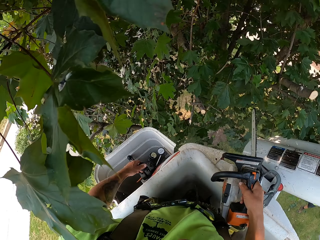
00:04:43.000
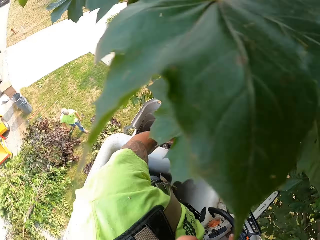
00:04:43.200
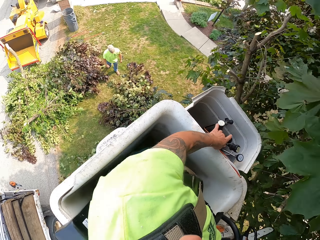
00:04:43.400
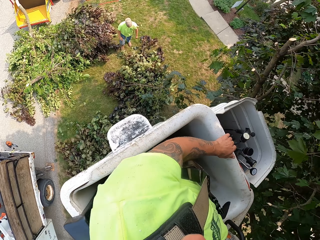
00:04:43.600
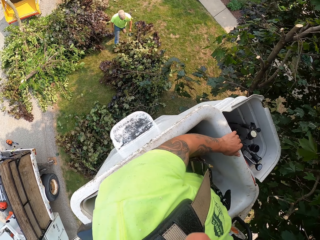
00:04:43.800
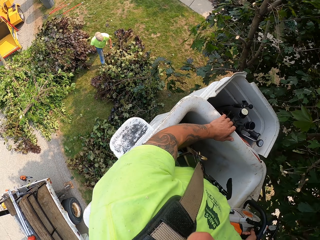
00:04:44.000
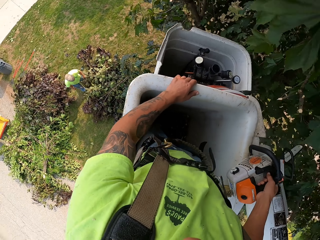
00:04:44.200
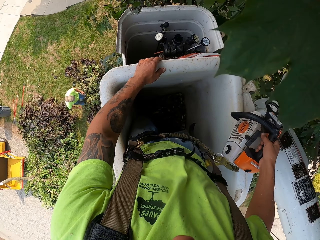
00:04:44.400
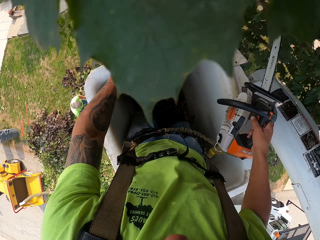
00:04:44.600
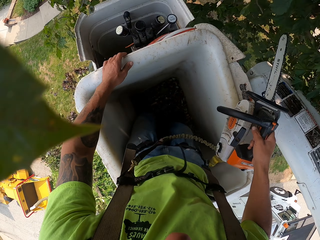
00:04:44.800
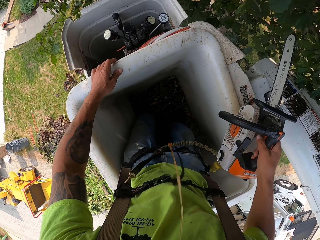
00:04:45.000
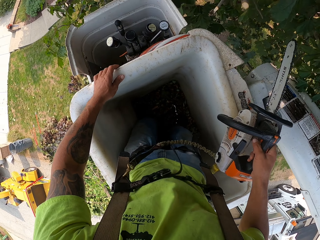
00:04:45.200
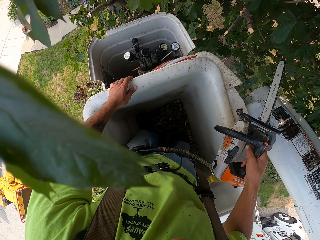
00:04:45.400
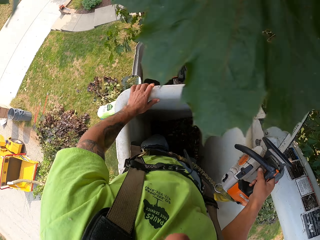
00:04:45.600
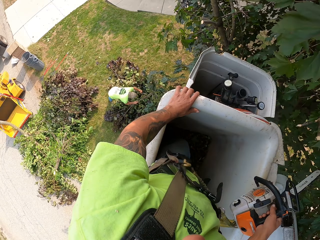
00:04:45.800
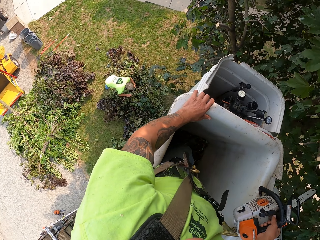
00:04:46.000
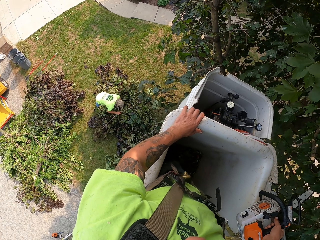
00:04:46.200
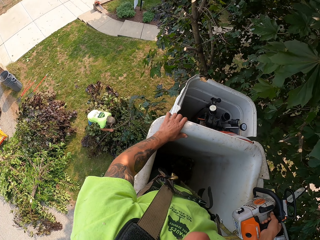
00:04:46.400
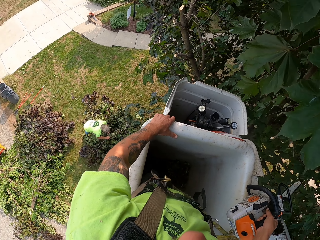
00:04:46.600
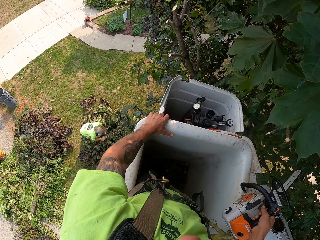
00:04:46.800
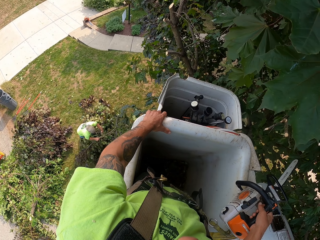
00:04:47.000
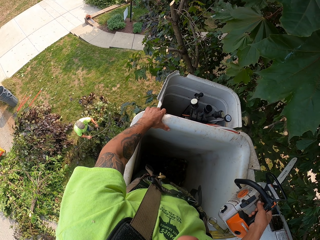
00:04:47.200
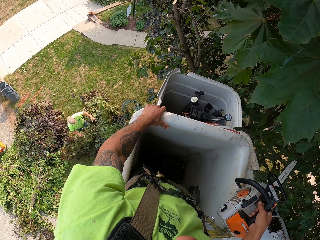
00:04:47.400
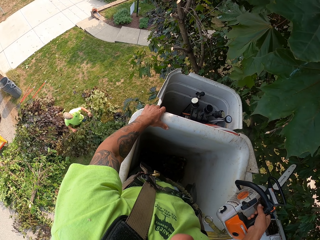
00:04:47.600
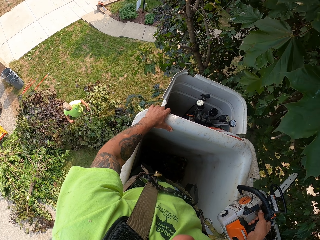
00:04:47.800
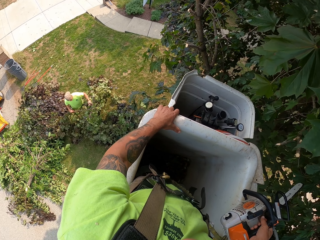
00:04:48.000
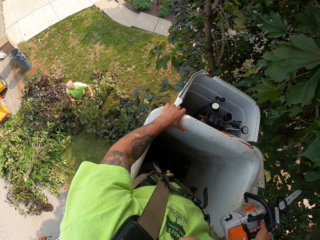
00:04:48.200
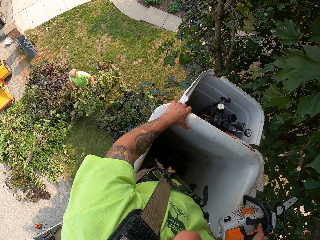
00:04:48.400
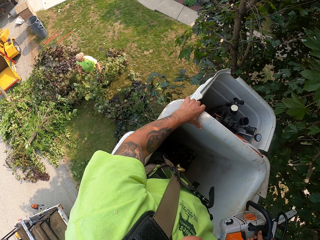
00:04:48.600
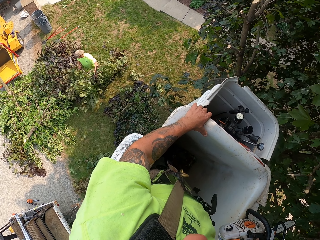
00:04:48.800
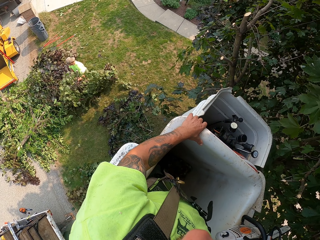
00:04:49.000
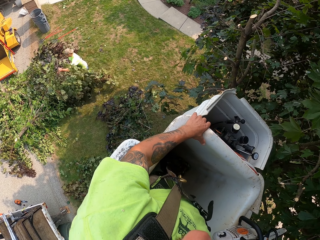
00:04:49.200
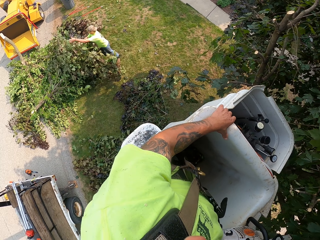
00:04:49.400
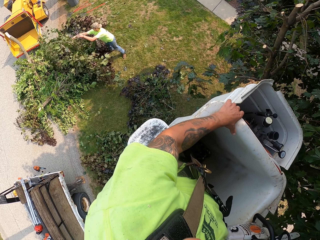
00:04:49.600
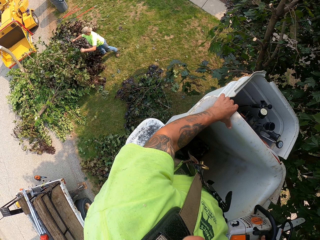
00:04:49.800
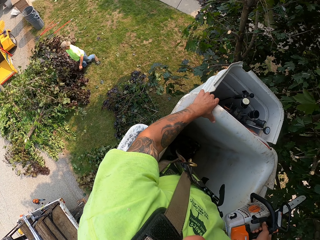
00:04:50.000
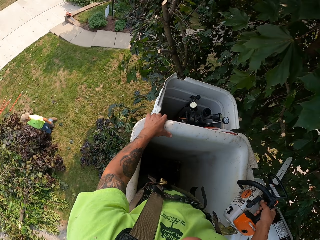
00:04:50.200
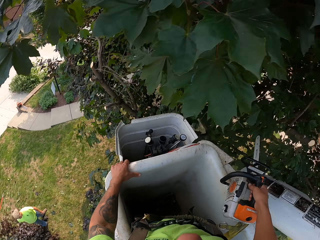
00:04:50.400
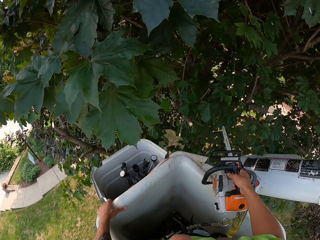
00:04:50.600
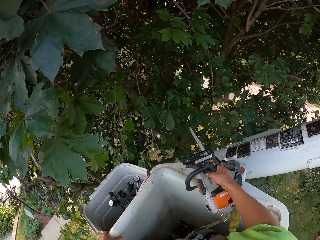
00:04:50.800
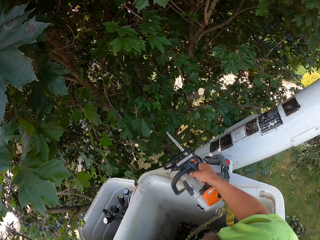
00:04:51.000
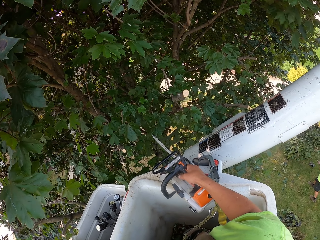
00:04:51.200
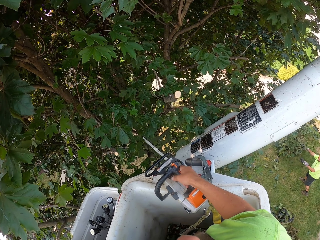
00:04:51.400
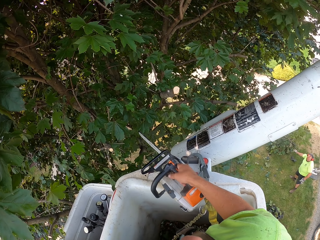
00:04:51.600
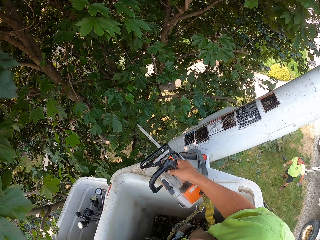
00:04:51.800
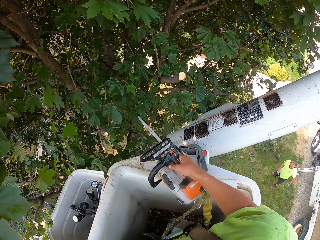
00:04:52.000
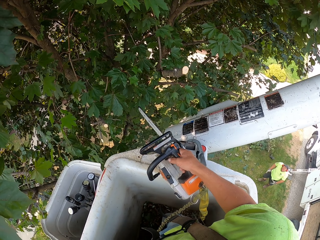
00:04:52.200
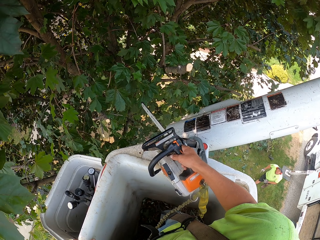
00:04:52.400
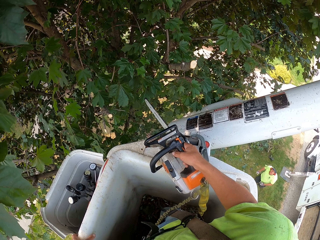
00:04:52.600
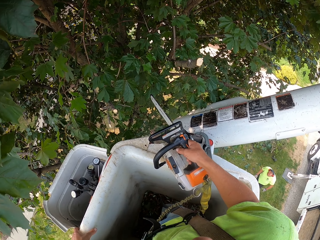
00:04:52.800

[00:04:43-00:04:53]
The camera wearer places his left hand on the boom lift.

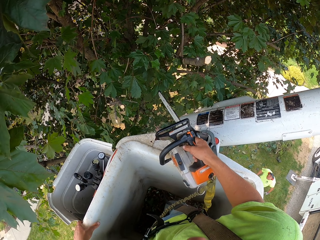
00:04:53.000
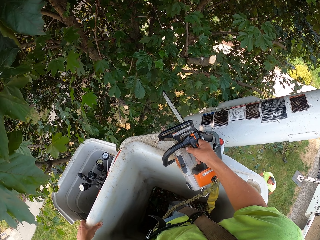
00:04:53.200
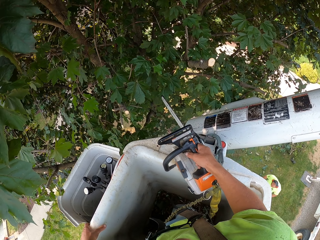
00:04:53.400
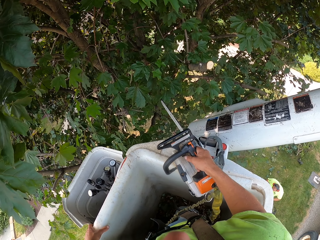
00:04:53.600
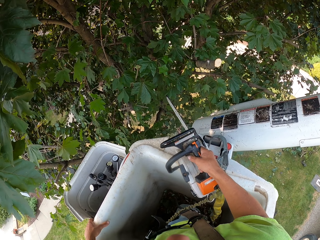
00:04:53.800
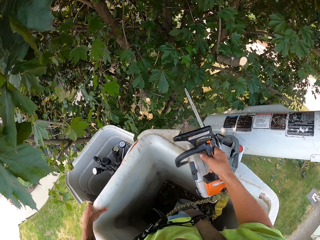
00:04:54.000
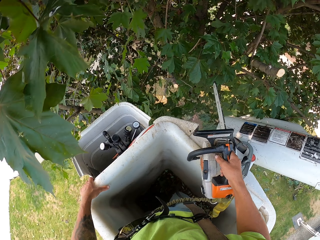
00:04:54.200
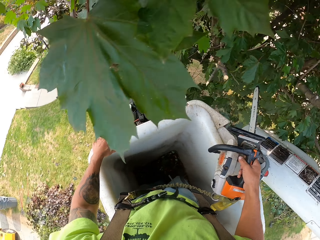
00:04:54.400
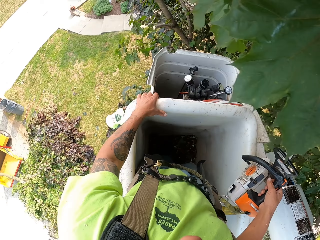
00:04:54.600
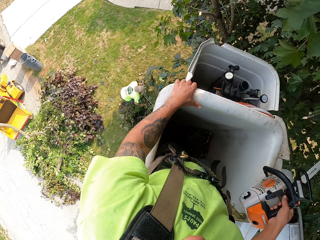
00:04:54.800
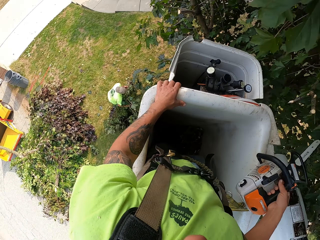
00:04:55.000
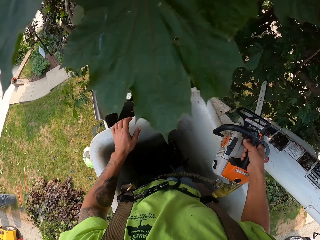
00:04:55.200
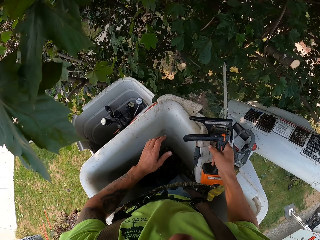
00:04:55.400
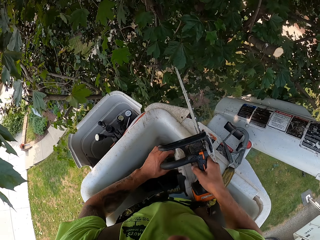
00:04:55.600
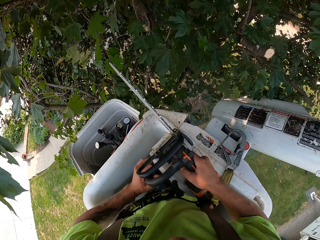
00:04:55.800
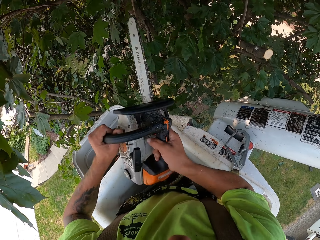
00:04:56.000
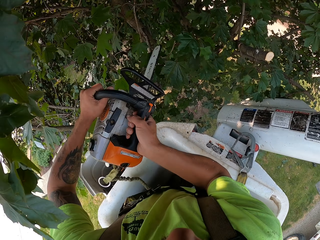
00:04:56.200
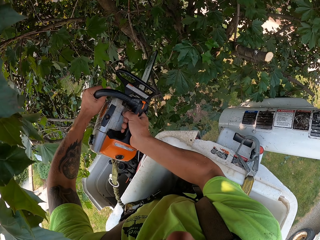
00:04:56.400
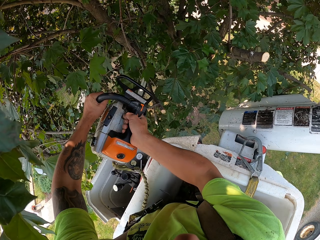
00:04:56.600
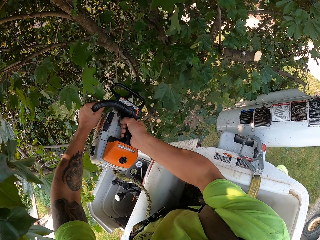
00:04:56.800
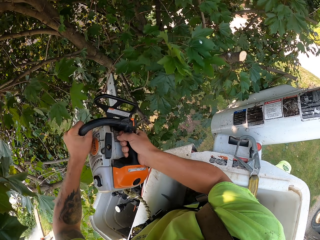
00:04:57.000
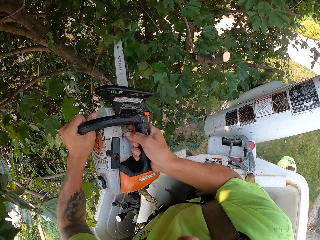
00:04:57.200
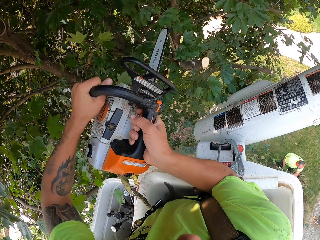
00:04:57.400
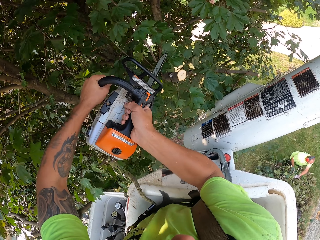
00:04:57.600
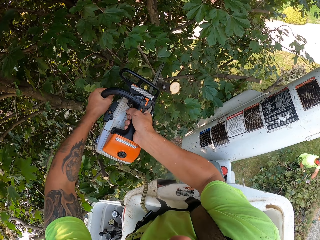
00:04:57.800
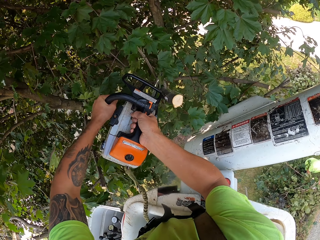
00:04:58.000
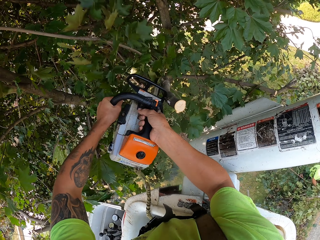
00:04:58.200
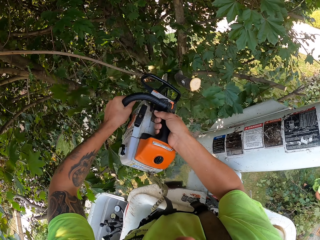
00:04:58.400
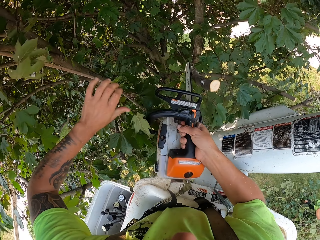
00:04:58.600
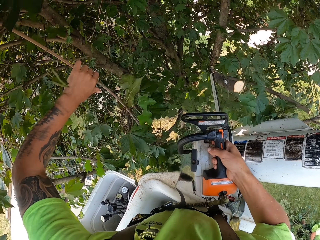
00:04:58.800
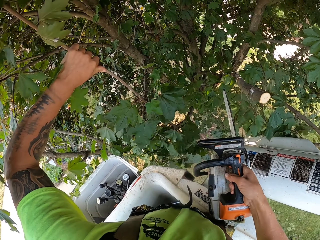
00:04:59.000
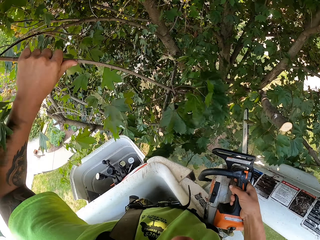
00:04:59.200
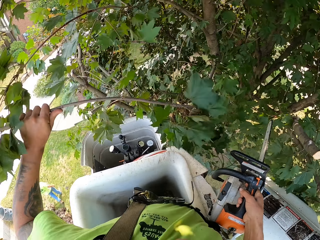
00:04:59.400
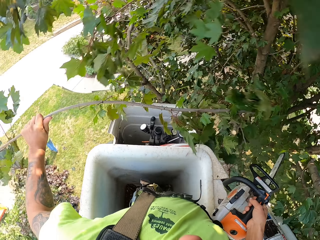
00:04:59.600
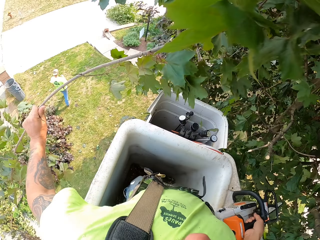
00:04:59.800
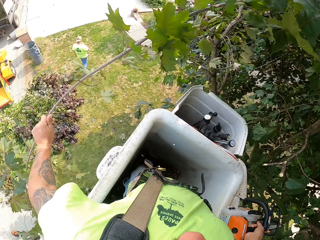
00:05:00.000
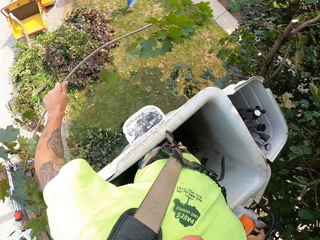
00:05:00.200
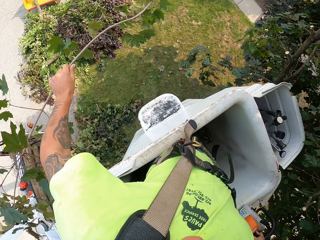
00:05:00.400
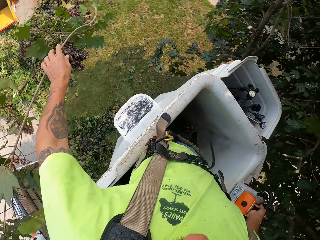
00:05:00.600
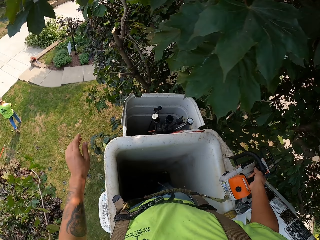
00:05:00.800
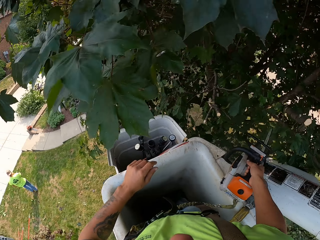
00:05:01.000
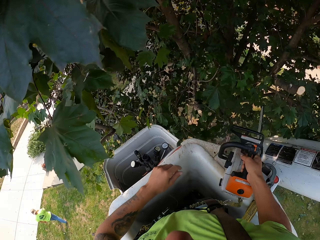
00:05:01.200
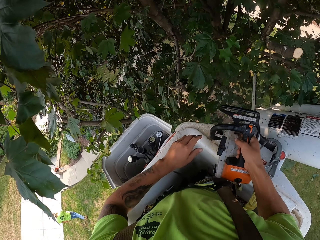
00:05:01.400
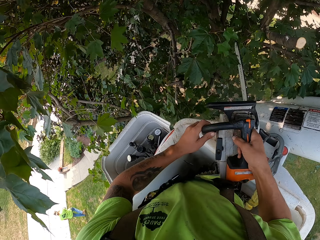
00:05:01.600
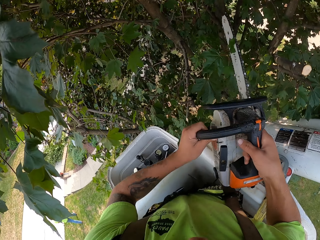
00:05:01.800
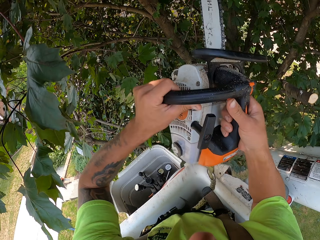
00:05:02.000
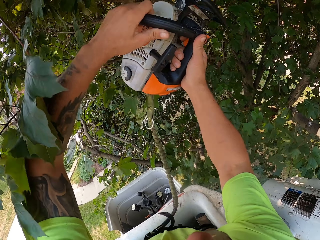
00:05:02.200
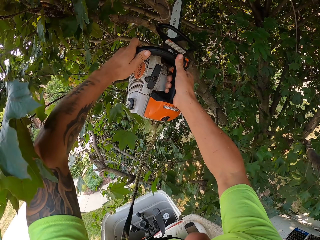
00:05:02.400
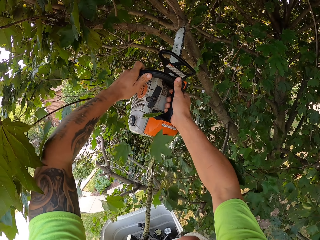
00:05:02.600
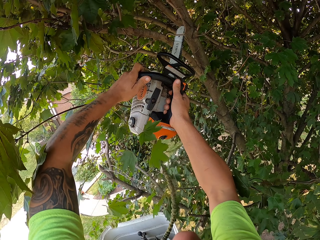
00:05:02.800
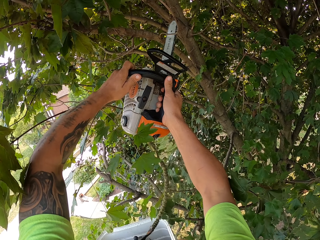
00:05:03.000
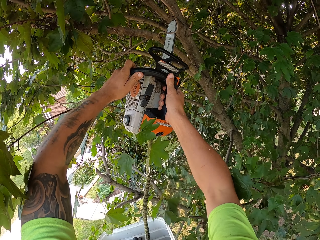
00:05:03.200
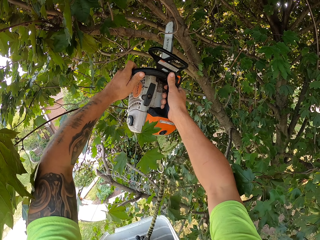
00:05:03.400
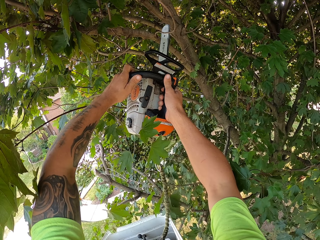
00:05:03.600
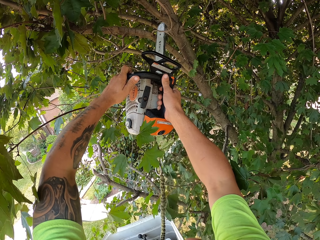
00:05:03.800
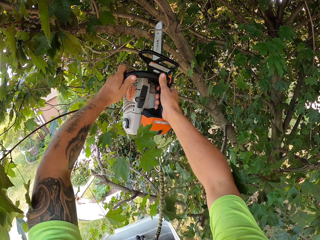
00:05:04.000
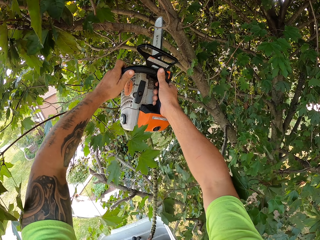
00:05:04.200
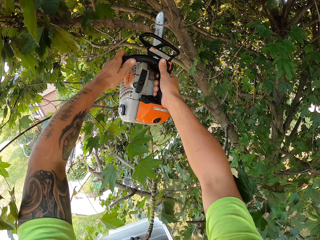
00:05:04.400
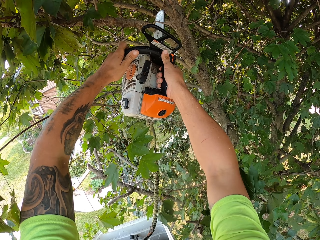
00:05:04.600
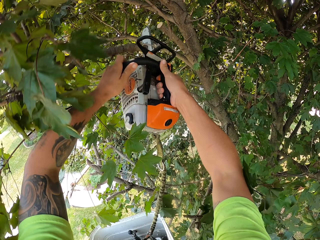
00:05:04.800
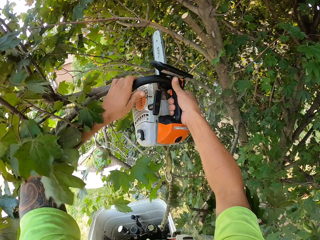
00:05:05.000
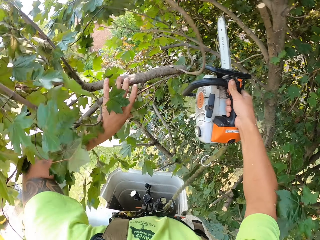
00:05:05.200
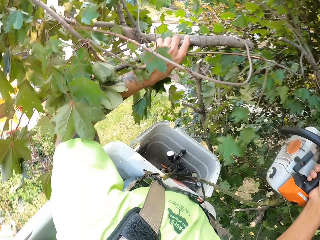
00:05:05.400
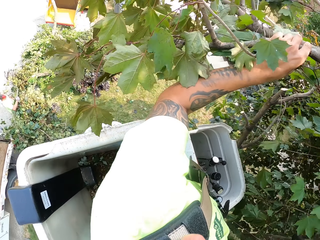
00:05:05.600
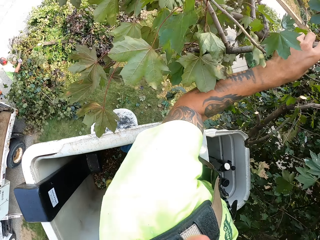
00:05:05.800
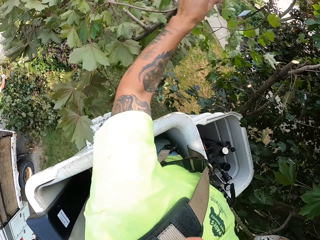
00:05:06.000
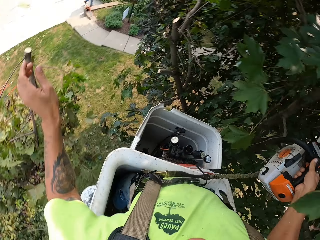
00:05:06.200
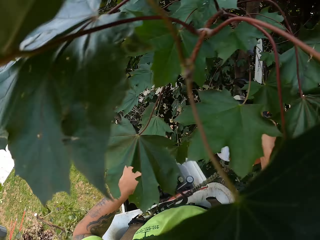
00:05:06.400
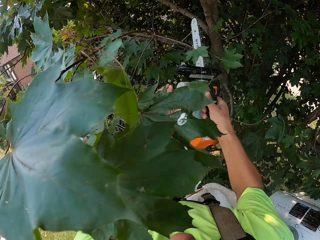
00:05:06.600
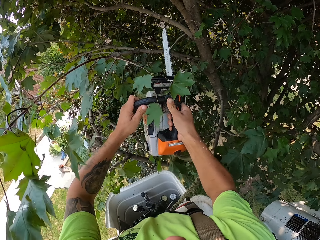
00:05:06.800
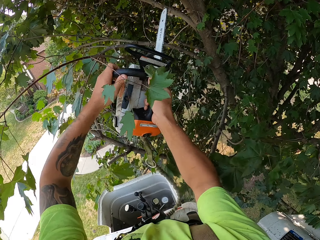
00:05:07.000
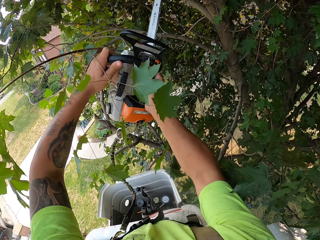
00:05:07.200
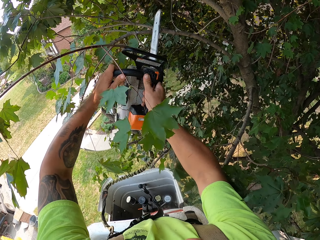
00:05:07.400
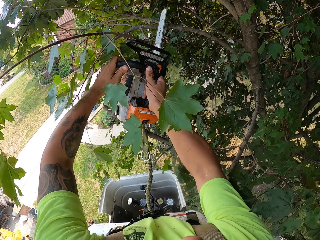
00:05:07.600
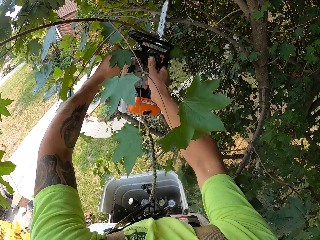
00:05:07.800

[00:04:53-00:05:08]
The camera wearer holds the chainsaw with both hands. He cuts a tree branch on a tree with the chainsaw in both hands. He cuts a tree branch on the tree with the chainsaw in both hands. He holds the chainsaw with his right hand. He holds the tree branch with his left hand. He throws the tree branch on the ground with his left hand. He holds the chainsaw with both hands. He cuts a tree branch on the tree with the chainsaw in both hands. He holds the chainsaw with his right hand. He holds the tree branch with his left hand. He throws the tree branch on the ground with his left hand. He holds the chainsaw with both hands.
